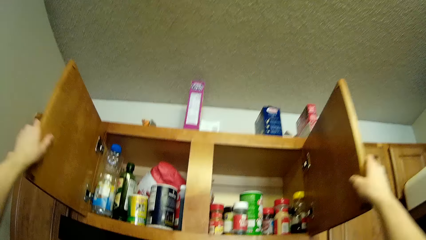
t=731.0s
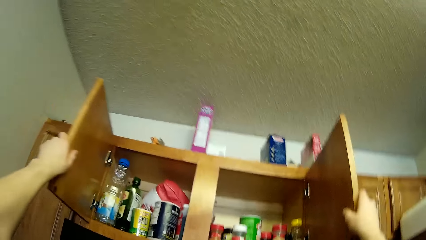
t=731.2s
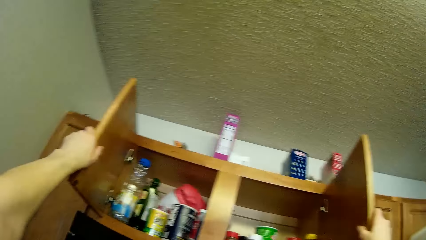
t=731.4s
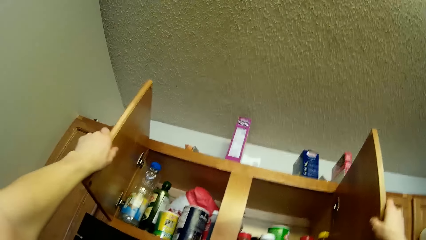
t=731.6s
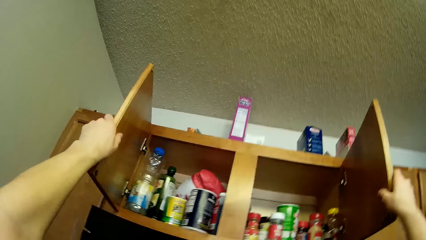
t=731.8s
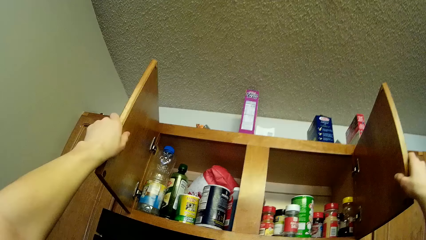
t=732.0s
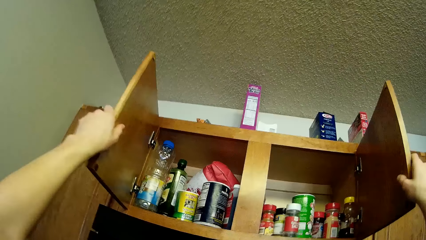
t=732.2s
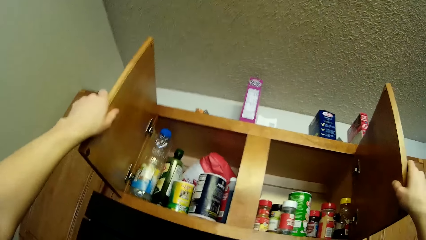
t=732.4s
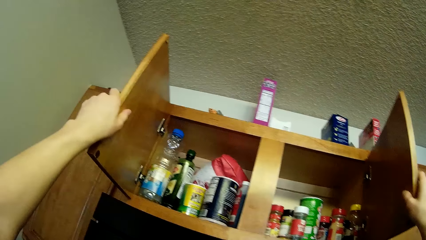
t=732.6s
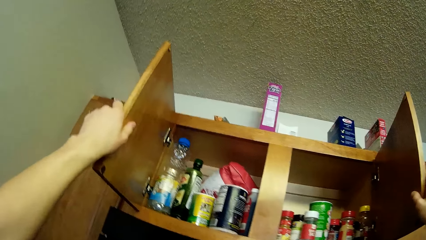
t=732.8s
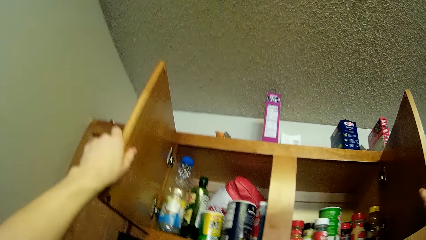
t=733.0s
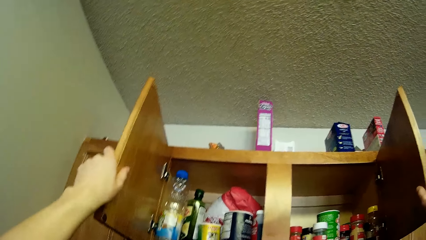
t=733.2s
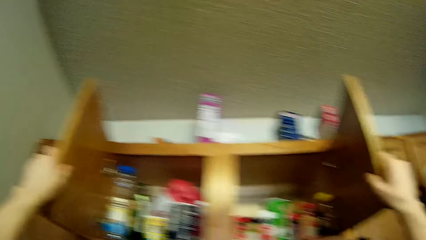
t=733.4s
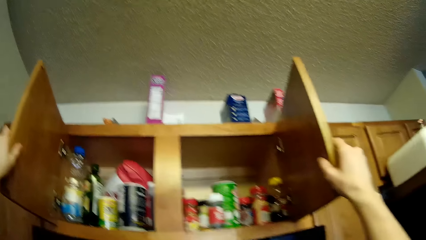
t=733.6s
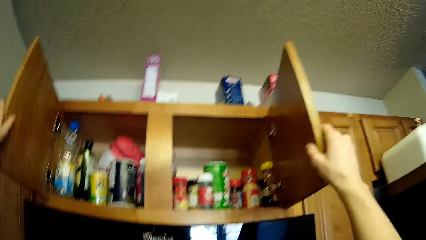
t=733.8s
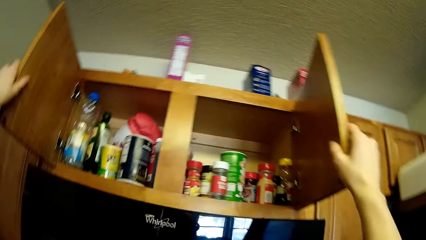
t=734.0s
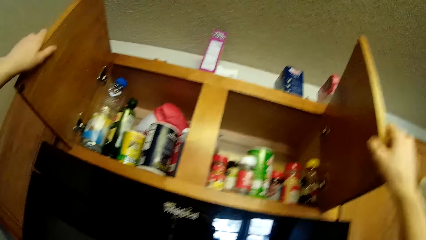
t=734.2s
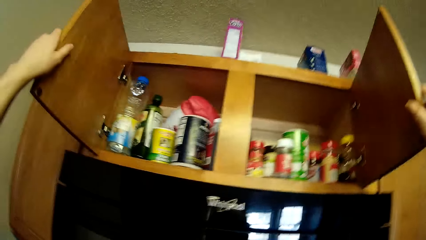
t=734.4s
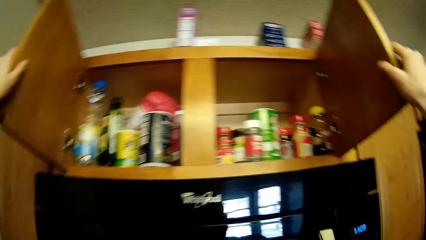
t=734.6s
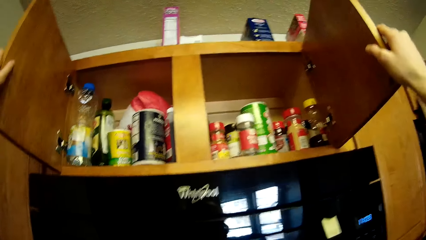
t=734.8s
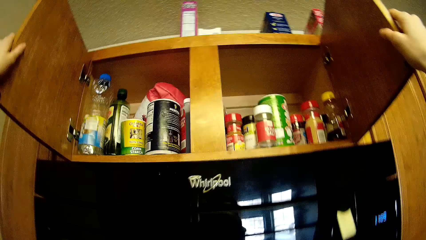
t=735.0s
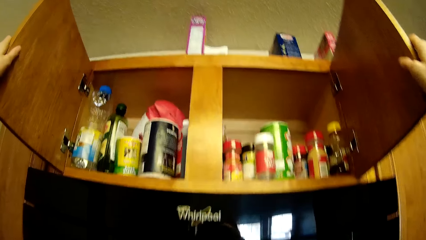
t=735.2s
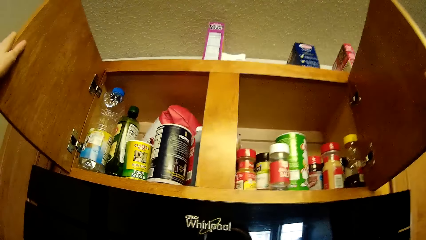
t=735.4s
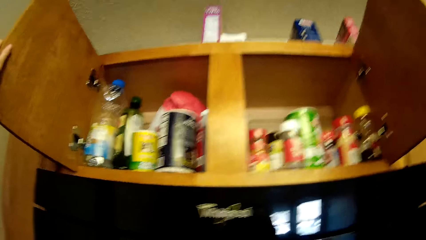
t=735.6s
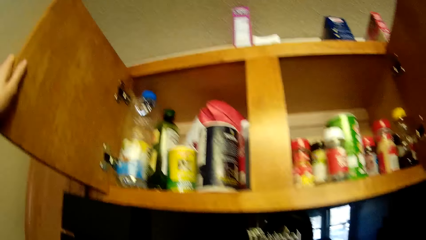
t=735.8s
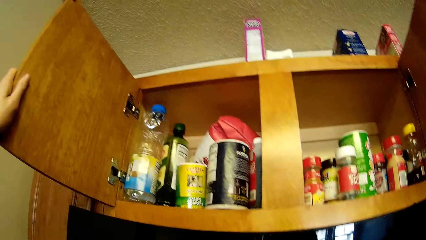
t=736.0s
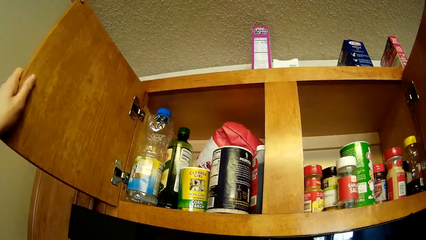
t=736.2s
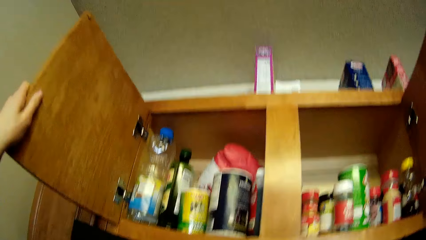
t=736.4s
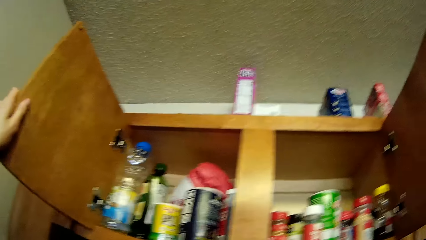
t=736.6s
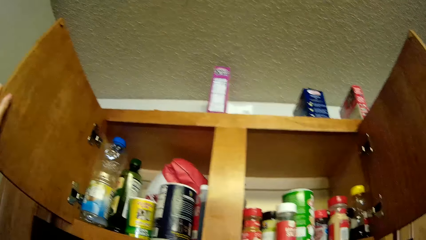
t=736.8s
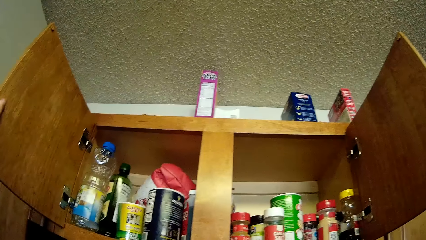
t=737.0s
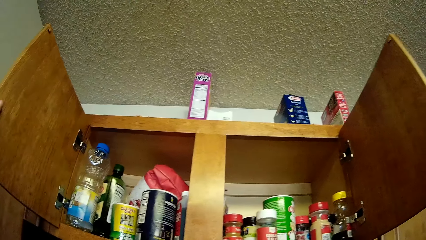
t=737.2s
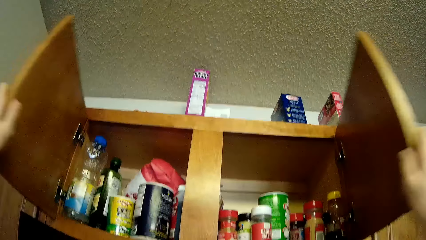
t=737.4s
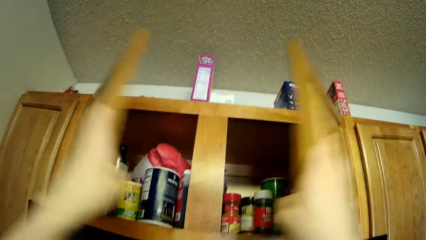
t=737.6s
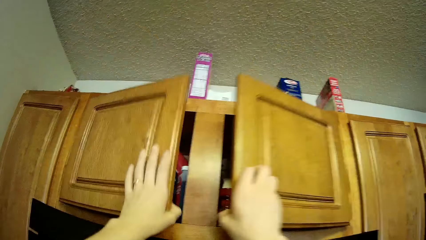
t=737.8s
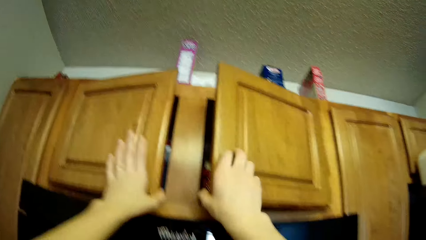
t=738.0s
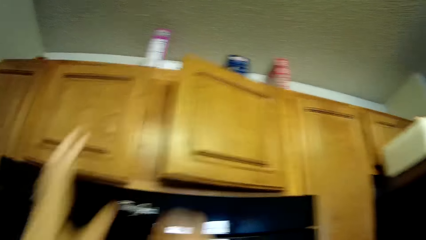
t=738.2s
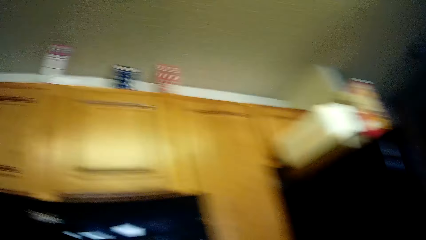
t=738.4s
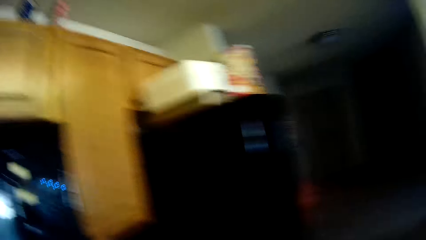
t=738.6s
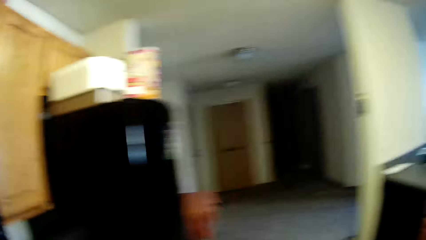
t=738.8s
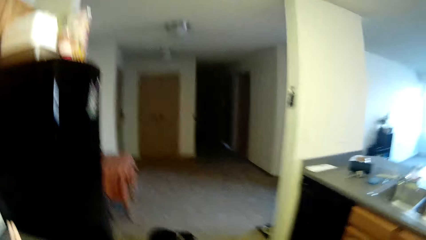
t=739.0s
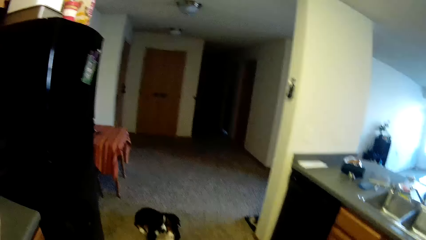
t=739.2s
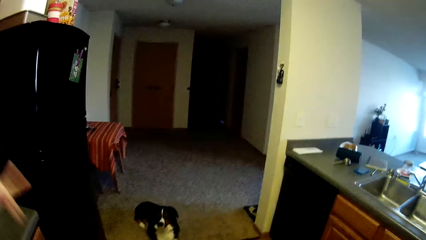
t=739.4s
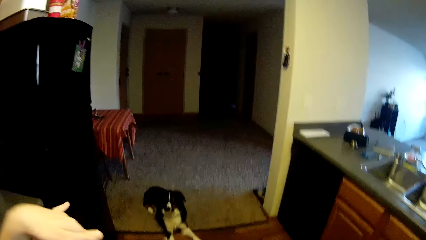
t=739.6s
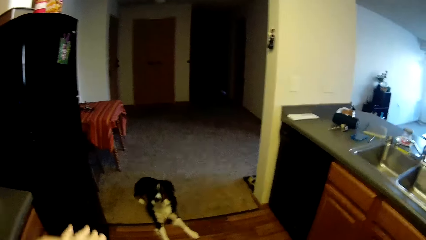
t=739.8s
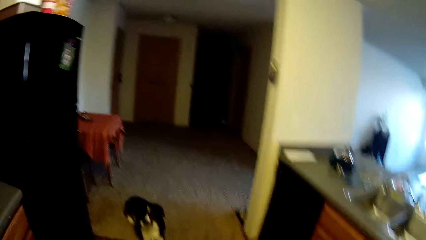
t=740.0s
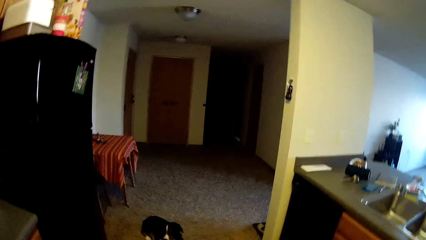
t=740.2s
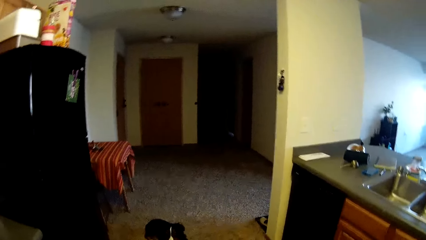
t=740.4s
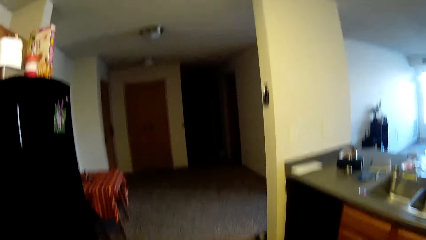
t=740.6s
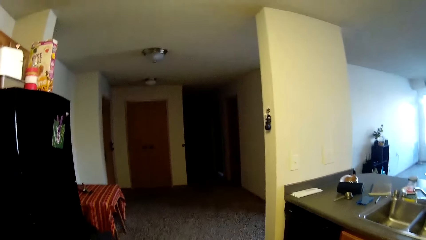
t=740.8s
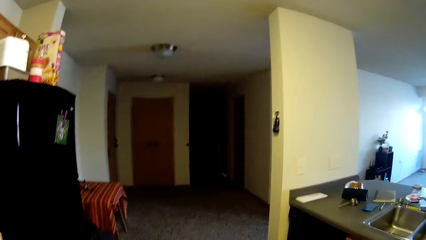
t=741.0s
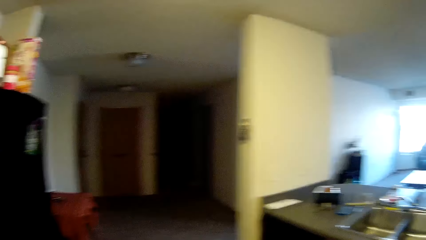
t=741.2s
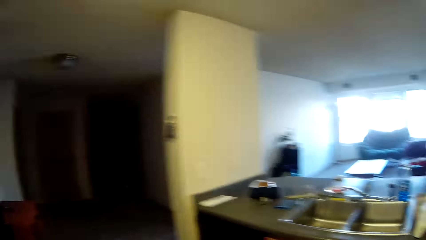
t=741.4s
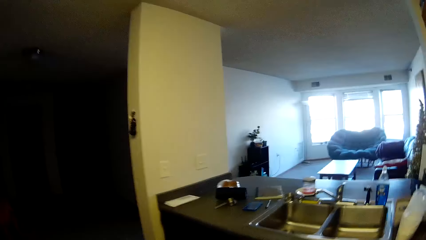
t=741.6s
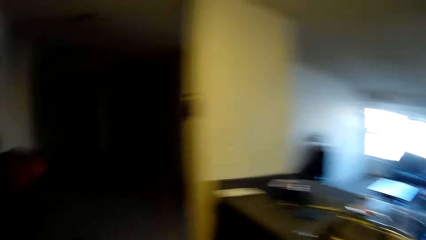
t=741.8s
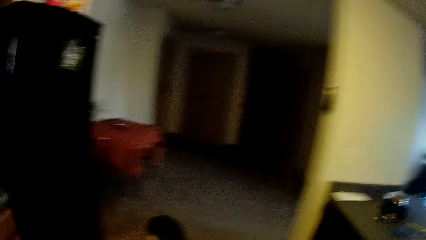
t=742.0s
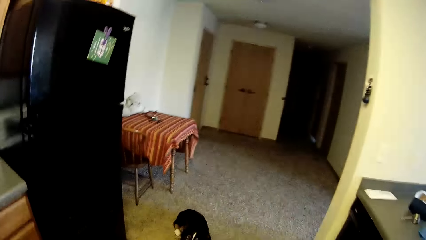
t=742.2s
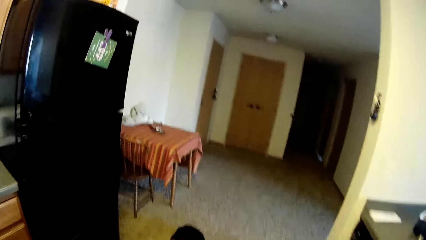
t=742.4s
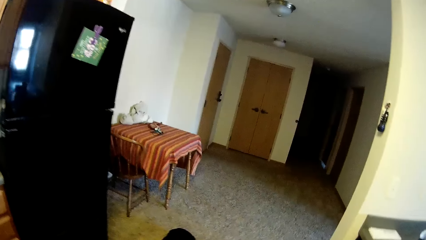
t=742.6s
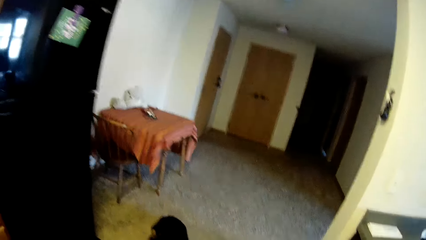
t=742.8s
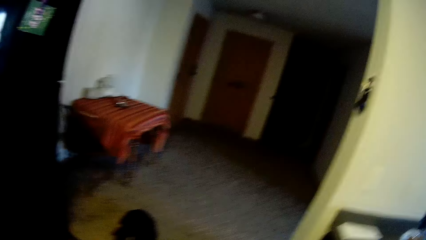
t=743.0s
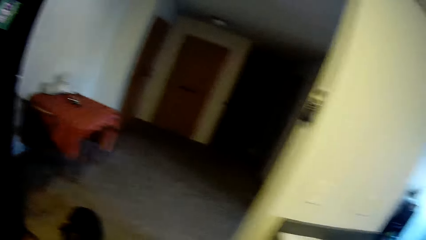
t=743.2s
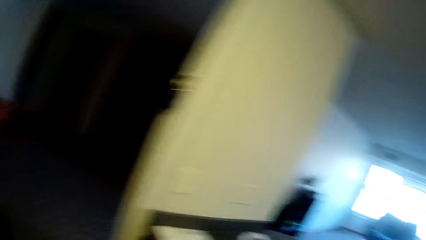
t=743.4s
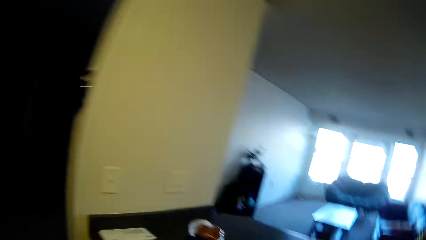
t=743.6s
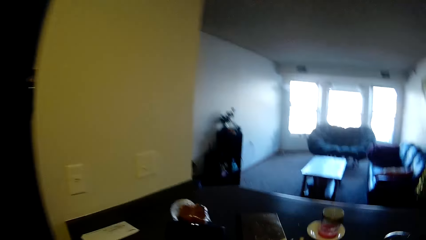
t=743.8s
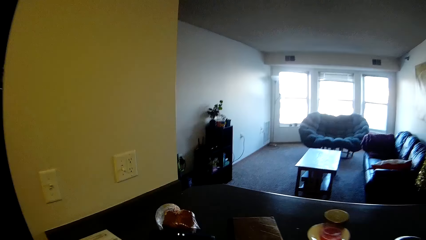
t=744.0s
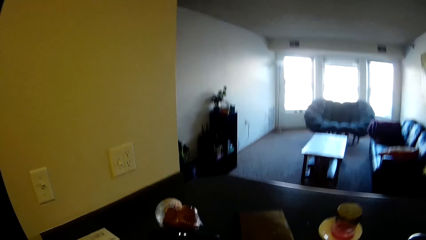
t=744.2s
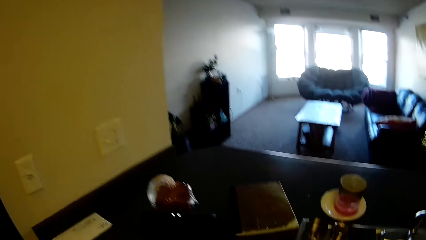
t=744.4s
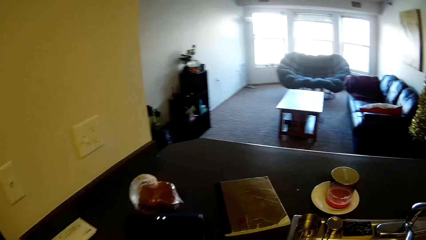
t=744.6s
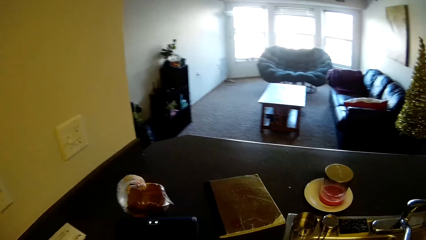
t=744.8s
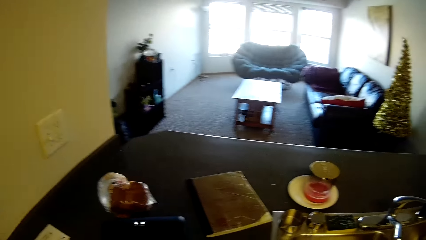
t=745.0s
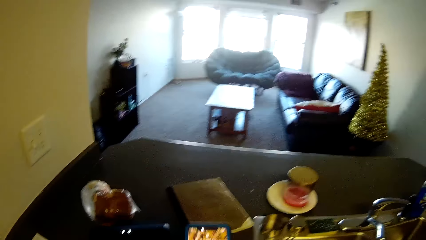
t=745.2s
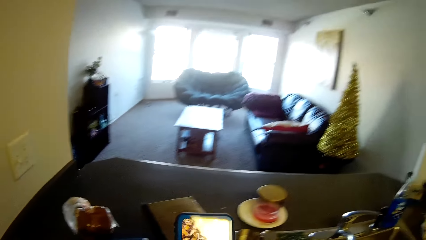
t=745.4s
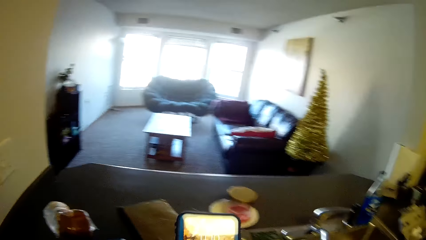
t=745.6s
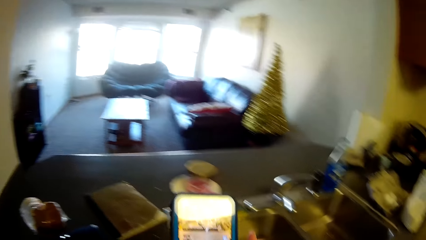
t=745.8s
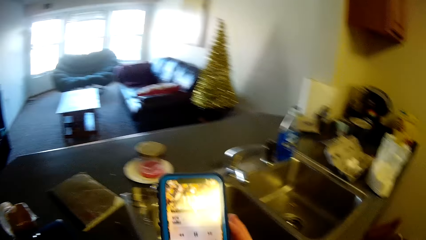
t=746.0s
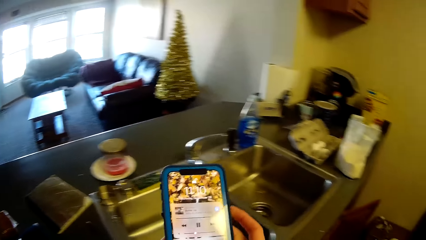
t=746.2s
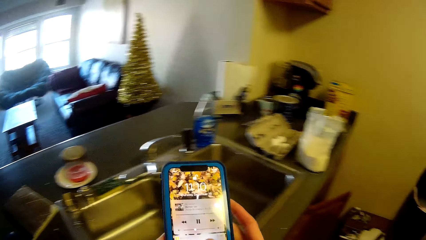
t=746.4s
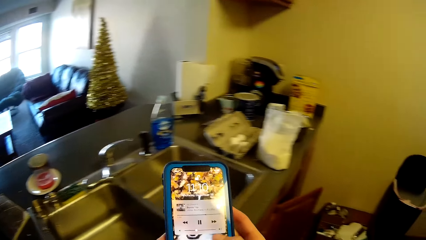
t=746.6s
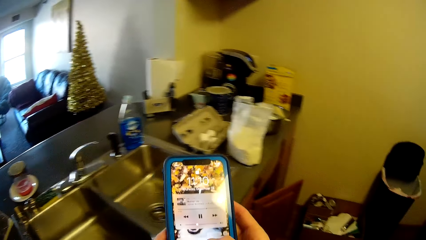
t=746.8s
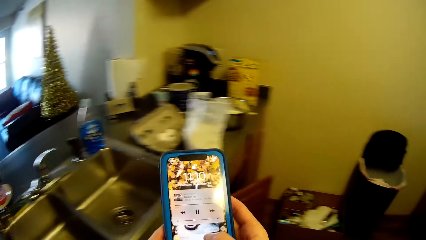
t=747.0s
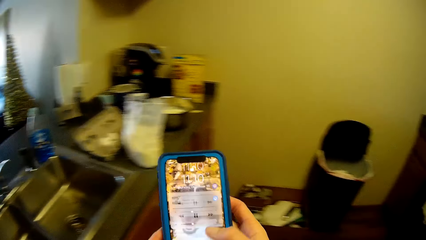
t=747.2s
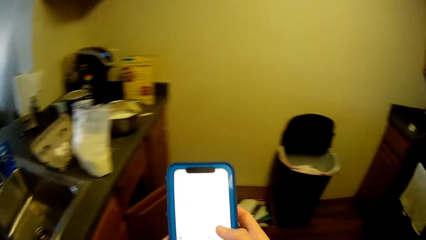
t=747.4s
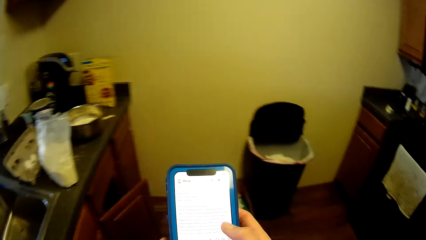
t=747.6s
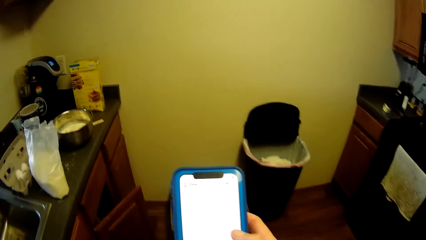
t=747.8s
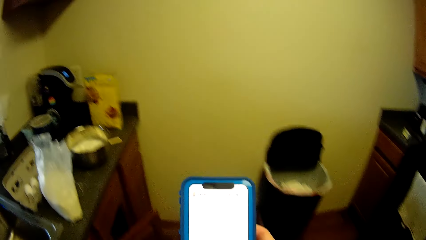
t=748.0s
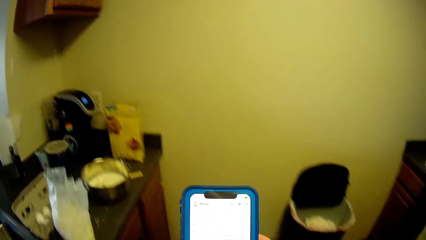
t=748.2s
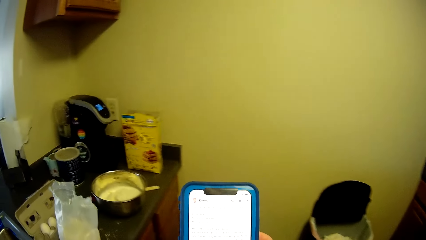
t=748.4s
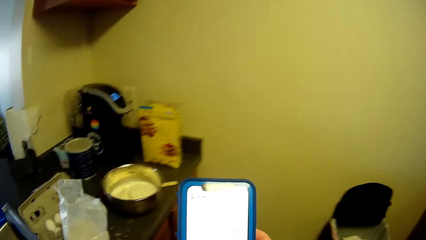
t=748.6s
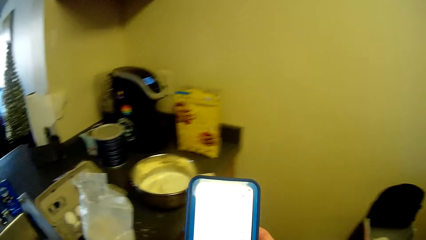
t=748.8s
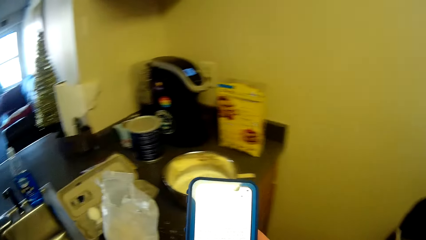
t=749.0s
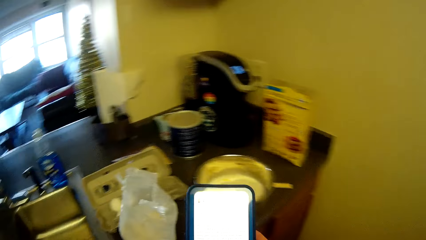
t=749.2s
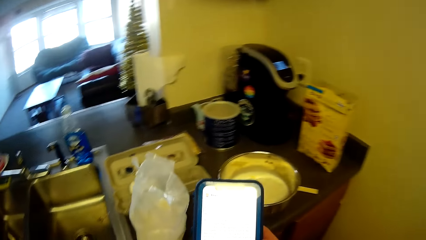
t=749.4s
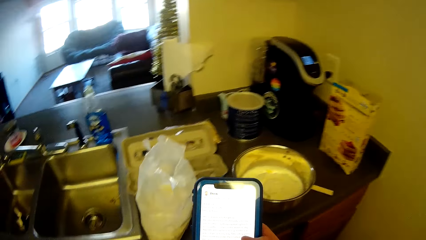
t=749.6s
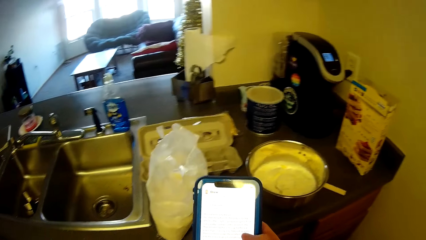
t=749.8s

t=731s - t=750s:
The camera wearer closes the two wall cabinets at once. They walk towards the slab. They use a mobile phone. They pick up the phone from the slab. They press the phone.
